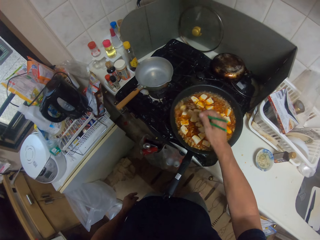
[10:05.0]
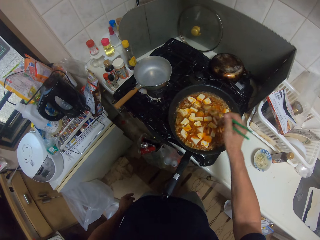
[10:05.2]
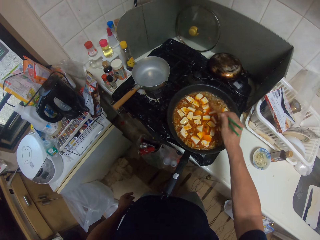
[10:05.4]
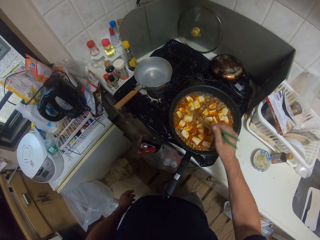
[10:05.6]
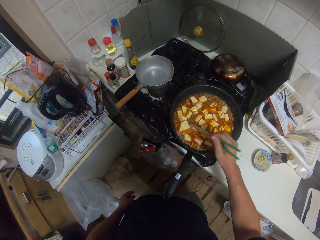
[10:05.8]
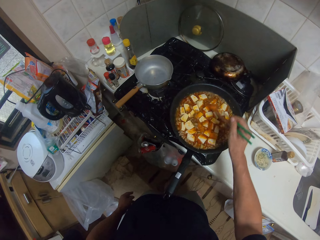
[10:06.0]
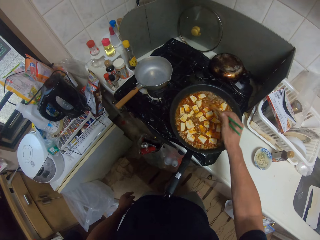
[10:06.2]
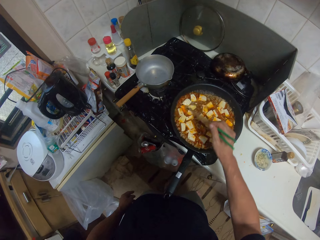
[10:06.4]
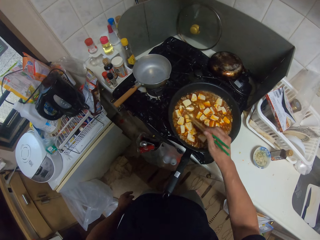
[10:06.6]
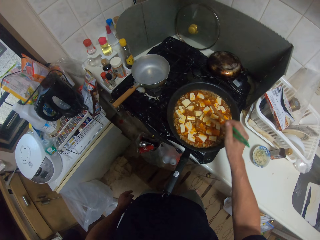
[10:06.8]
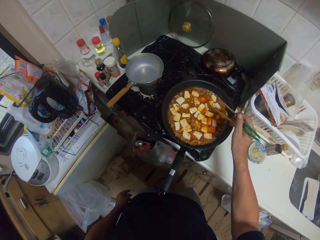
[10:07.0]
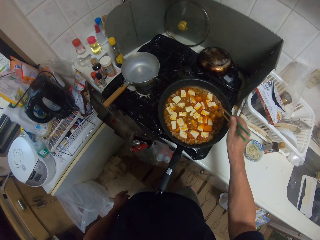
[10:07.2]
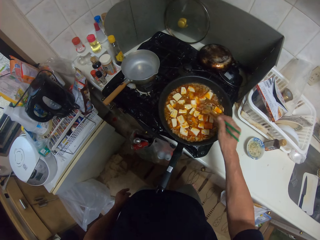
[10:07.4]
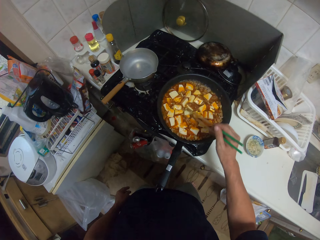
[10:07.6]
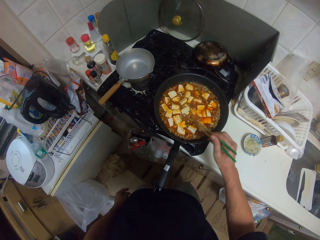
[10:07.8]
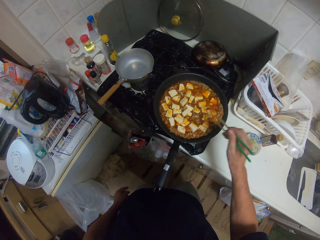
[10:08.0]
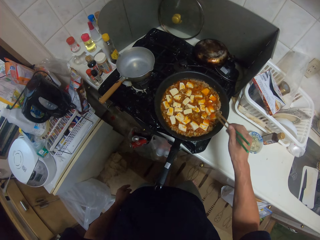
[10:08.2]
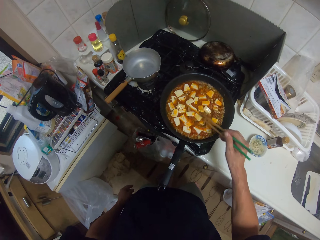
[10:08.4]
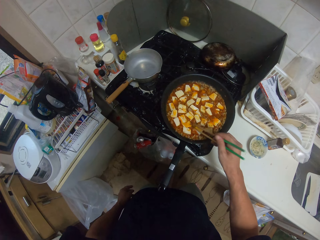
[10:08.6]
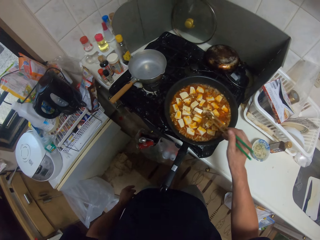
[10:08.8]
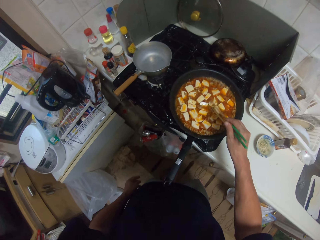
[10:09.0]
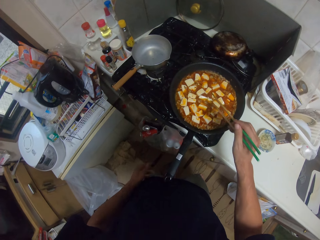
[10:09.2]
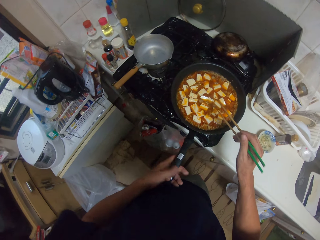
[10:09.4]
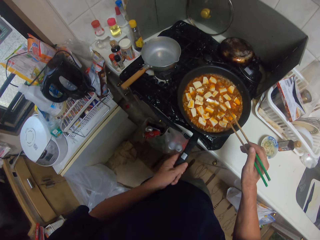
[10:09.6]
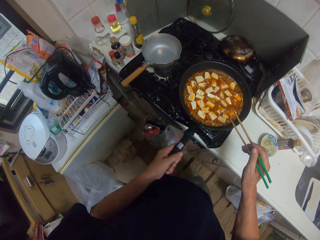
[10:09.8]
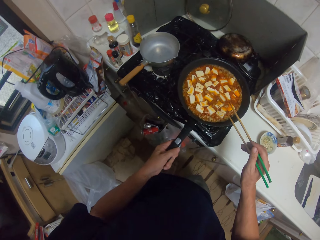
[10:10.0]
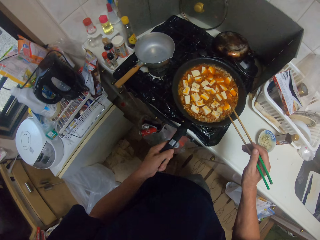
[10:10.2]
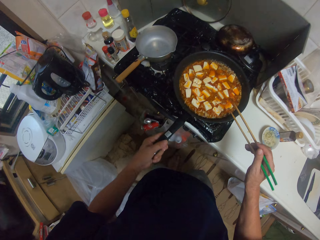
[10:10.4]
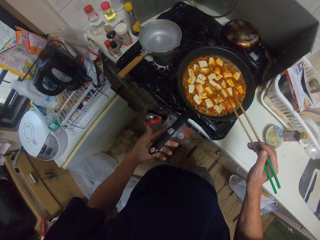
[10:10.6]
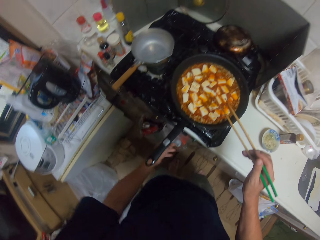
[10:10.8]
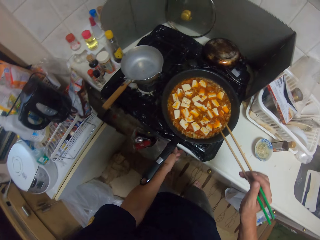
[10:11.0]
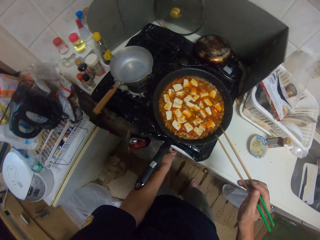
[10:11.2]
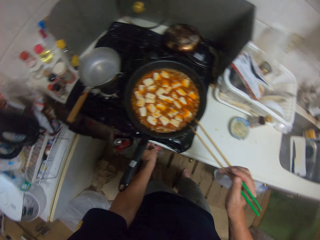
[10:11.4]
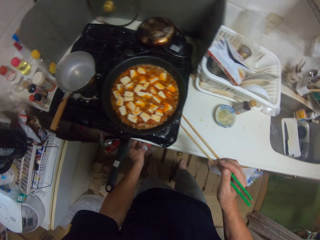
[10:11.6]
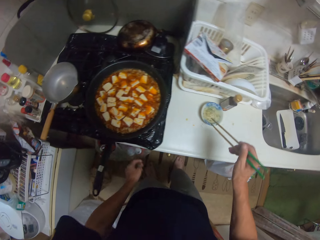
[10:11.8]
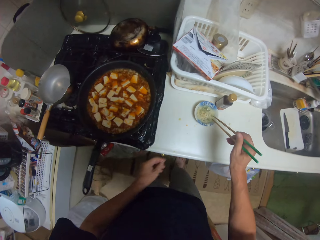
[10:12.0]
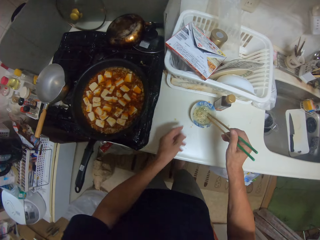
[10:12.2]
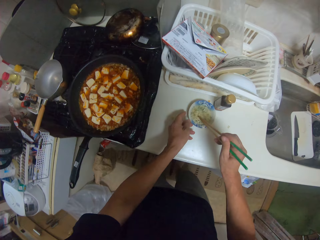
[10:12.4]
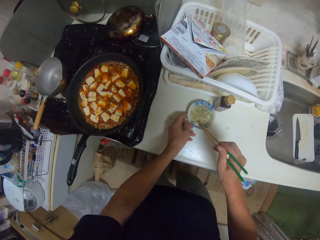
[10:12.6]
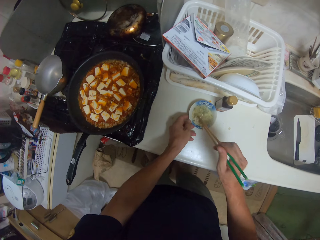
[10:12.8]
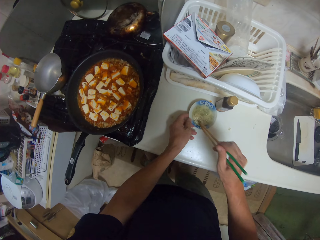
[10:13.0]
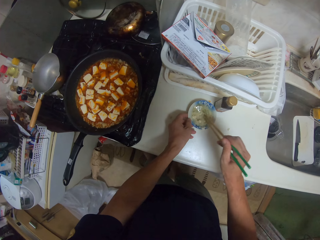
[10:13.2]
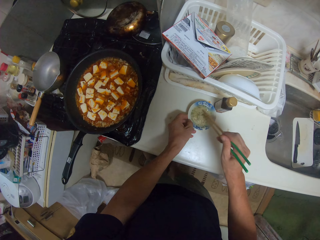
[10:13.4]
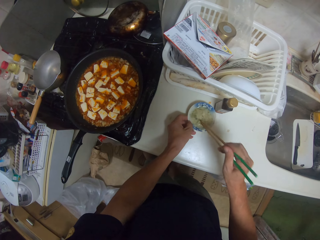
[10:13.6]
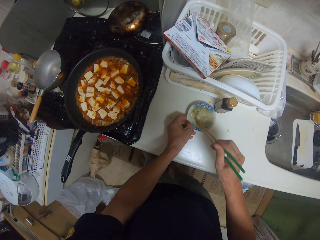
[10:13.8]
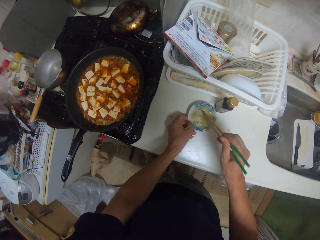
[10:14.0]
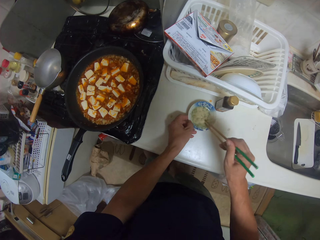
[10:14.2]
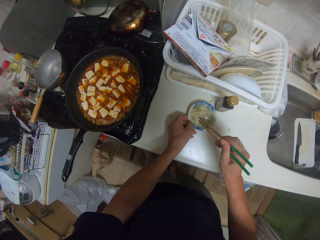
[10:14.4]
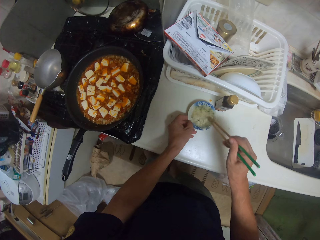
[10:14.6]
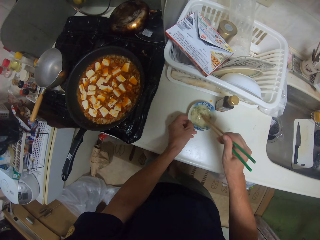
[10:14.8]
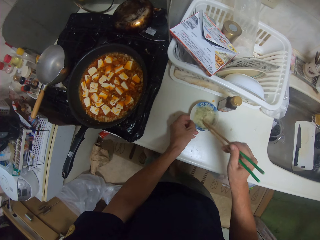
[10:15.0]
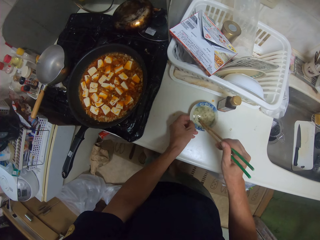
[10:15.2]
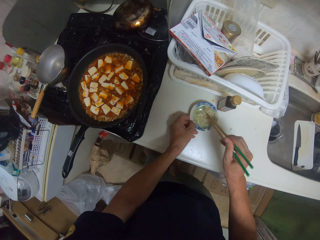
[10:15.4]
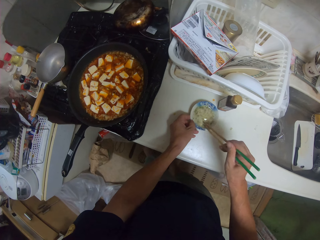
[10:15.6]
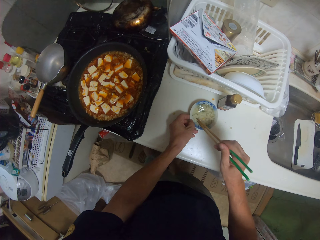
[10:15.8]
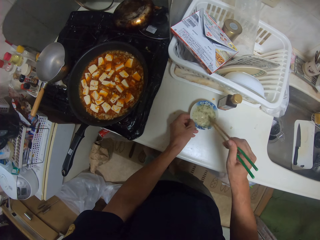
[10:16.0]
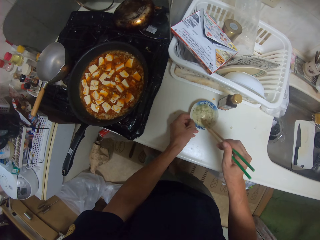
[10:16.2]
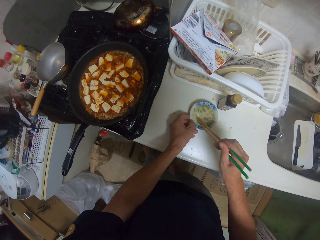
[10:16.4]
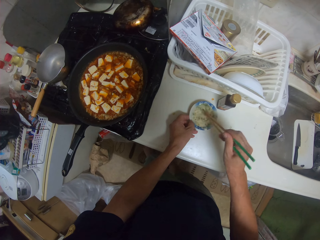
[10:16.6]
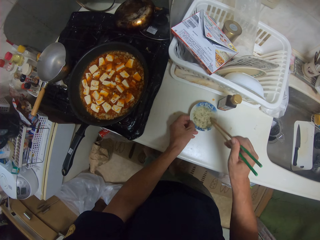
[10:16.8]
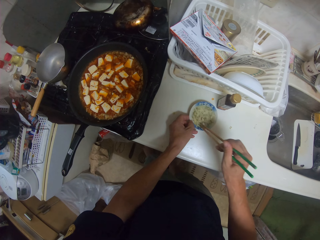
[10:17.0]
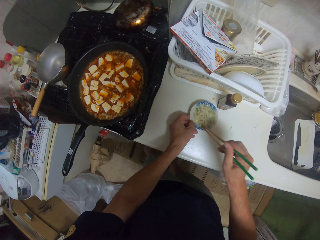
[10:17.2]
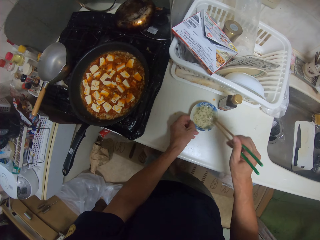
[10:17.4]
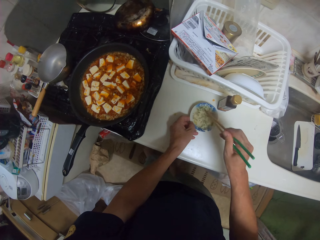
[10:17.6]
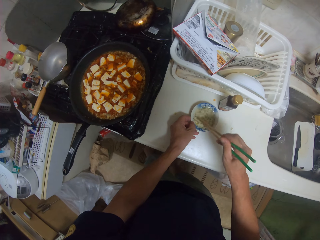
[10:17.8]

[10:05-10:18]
The camera wearer turns the pan on the burner. They adjust the cooking gas flame. They hold a bowl on the countertop. They stir the sauce in the bowl.

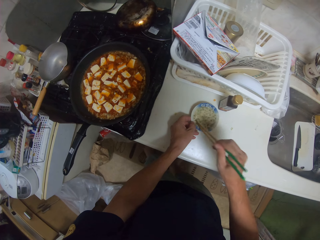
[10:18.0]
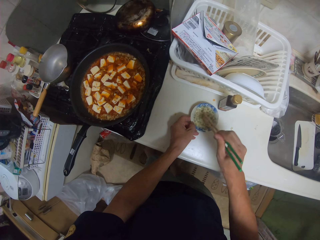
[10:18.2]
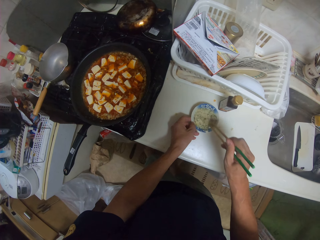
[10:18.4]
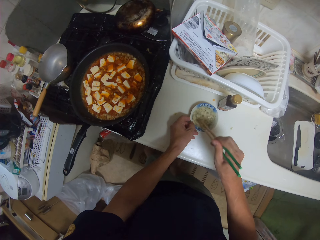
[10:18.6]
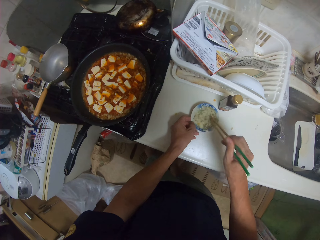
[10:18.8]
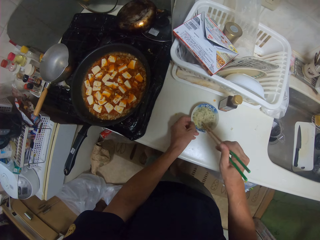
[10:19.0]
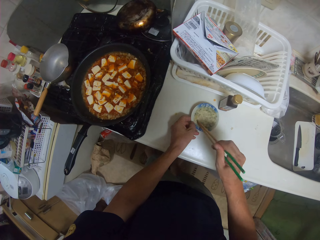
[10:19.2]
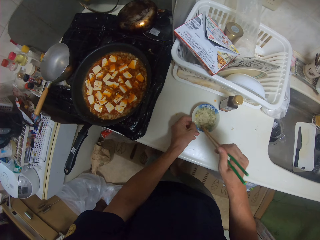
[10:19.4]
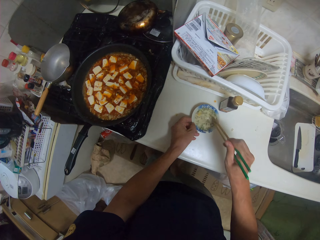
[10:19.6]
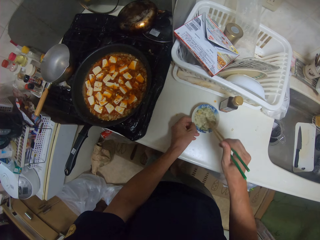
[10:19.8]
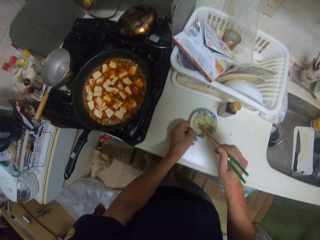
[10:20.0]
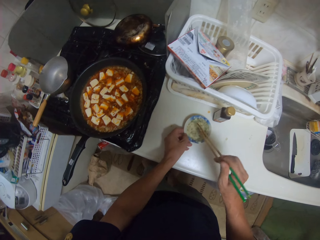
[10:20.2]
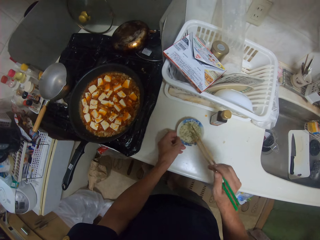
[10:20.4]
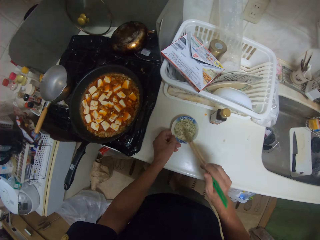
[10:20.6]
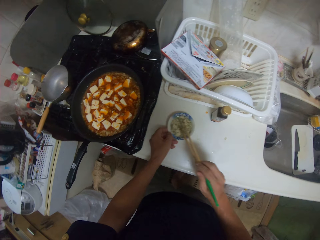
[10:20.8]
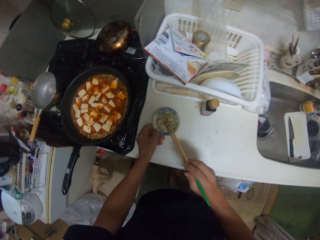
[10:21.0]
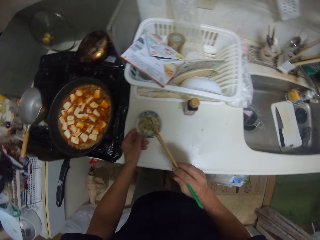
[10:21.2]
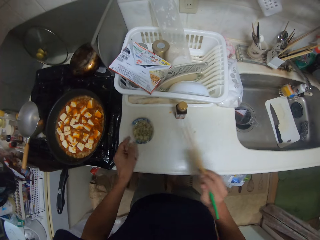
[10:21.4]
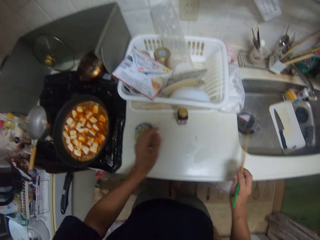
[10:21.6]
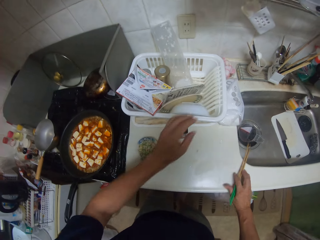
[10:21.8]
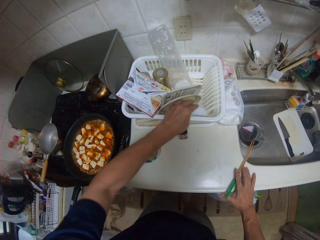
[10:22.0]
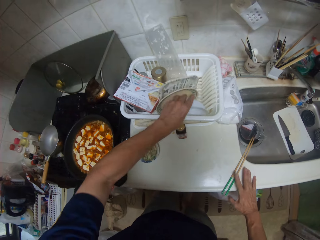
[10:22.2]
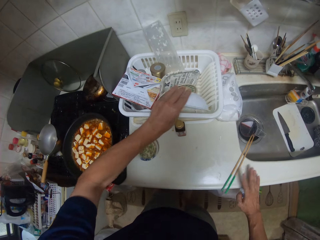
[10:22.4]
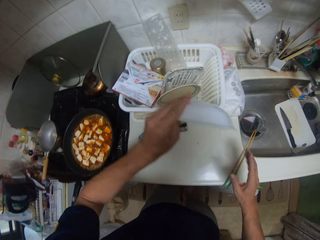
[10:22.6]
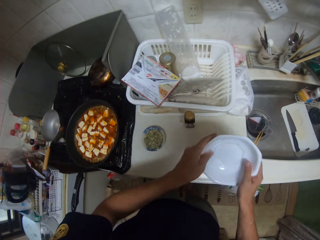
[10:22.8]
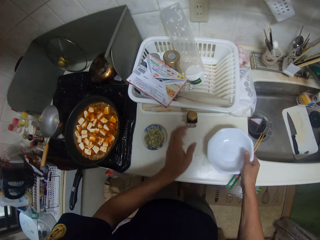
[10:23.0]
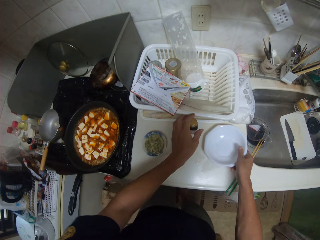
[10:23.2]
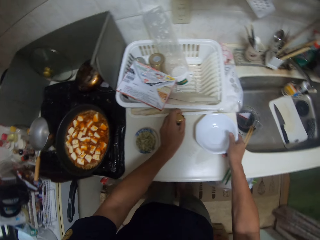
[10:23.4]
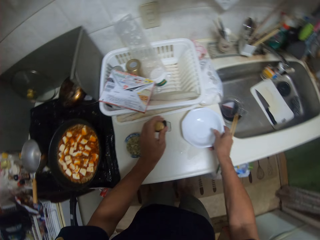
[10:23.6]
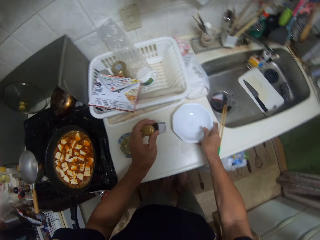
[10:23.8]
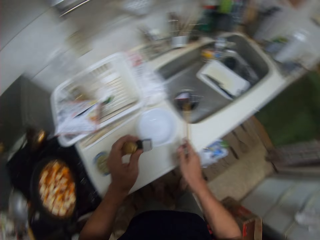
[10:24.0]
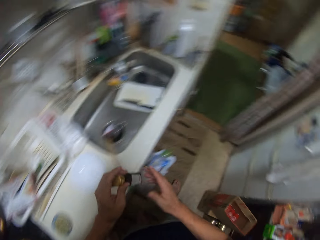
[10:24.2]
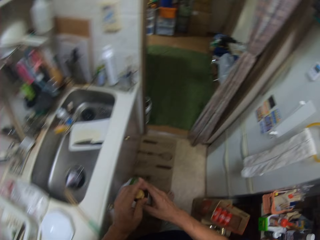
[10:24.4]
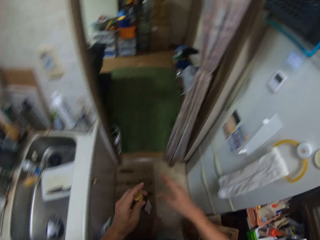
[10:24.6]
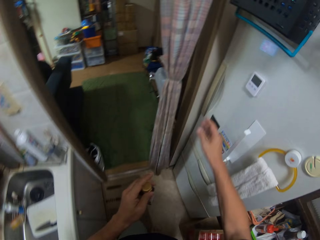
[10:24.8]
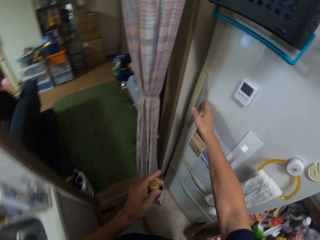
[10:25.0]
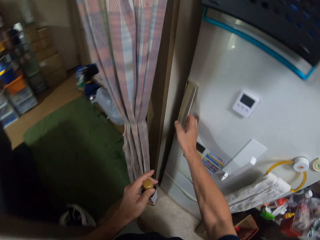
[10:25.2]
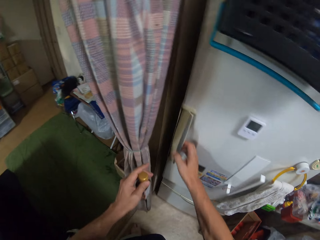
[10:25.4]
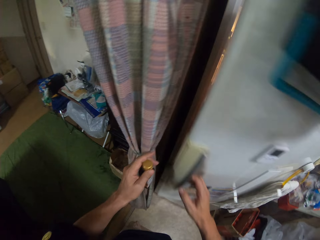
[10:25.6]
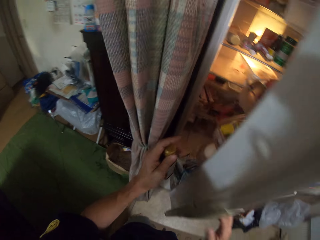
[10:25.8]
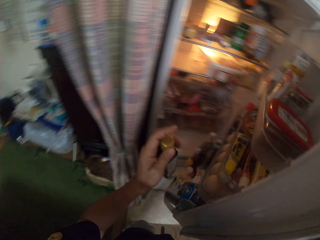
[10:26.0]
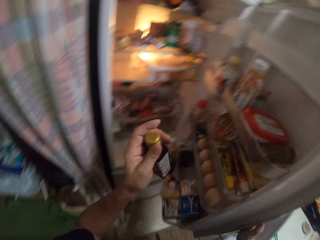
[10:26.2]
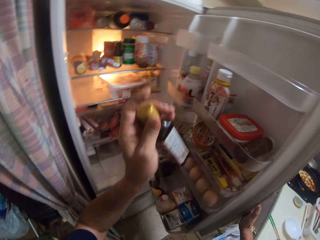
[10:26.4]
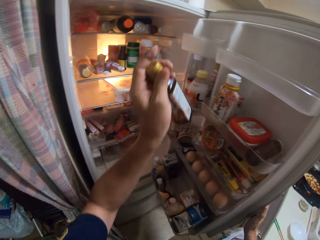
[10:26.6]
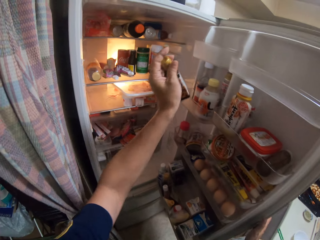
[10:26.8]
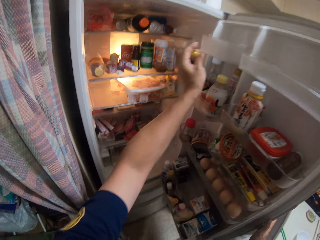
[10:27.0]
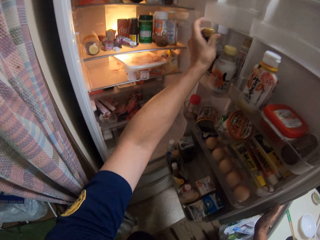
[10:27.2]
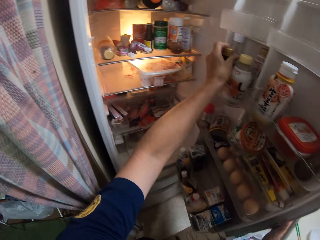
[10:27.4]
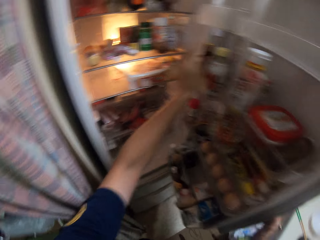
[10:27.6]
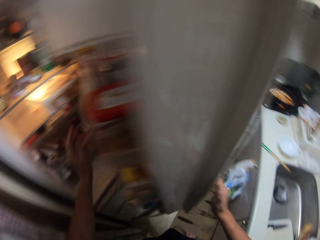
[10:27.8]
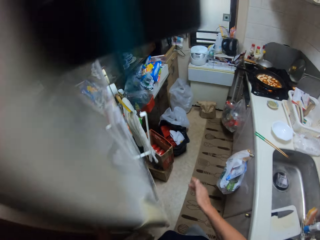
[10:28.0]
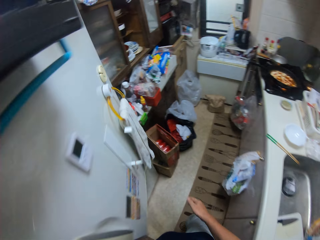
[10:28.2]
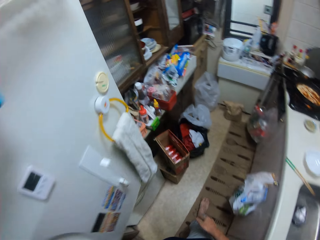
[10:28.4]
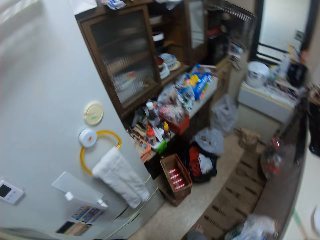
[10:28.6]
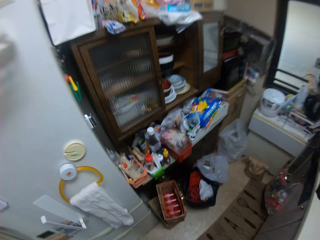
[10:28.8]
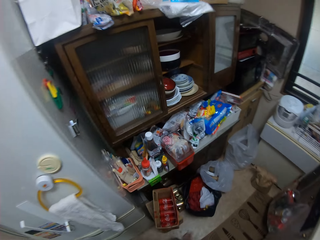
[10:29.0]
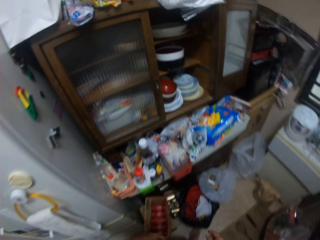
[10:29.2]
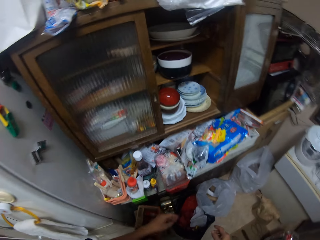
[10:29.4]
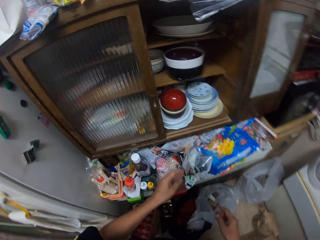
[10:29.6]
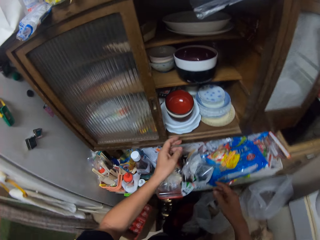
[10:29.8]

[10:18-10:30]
The camera wearer shakes chopsticks on the bowl and moves the bowl on the countertop. They put the chopsticks on the countertop. They pick up a bowl in the dishrack. They put the bowl on the countertop. They pick up a bottle of something on the countertop. They turn around and walk around the kitchen. They open the fridge door. They put the bottle of something in the fridge. They close the fridge door and walk around the kitchen.
